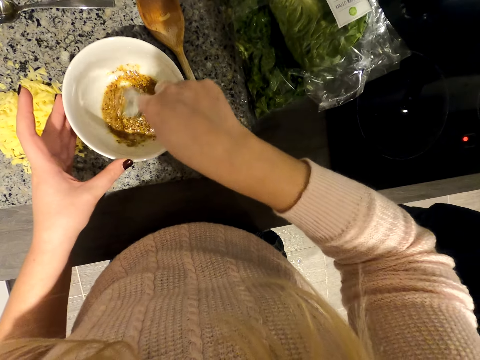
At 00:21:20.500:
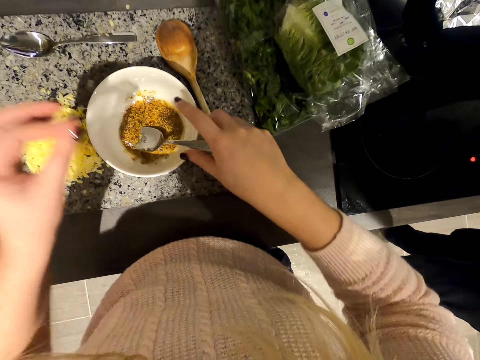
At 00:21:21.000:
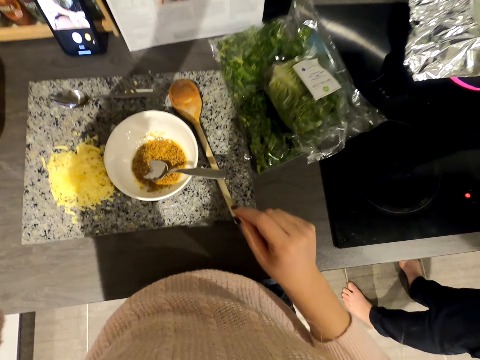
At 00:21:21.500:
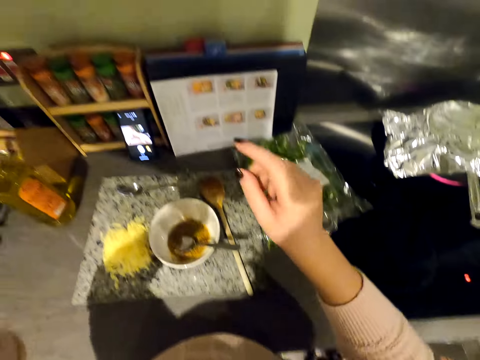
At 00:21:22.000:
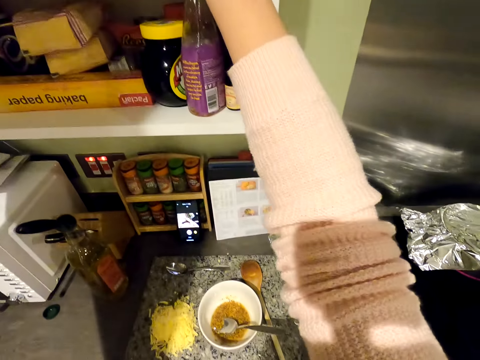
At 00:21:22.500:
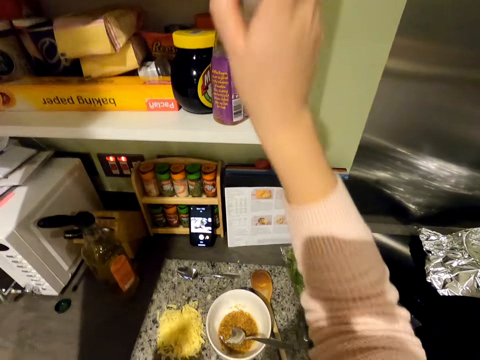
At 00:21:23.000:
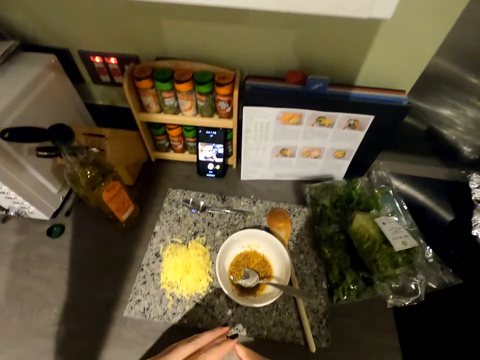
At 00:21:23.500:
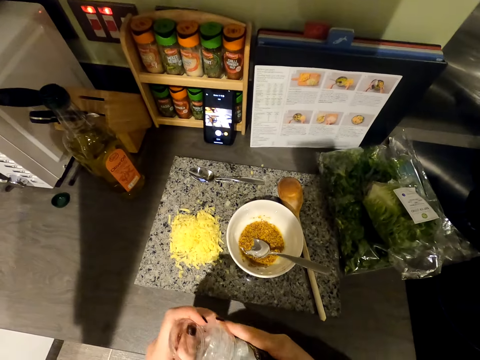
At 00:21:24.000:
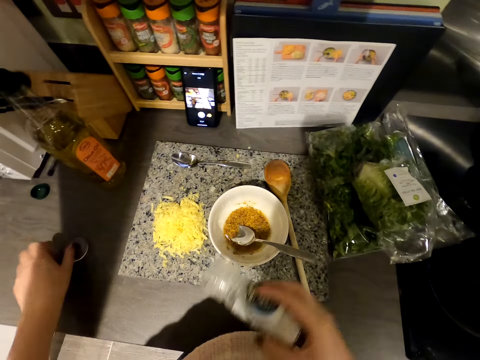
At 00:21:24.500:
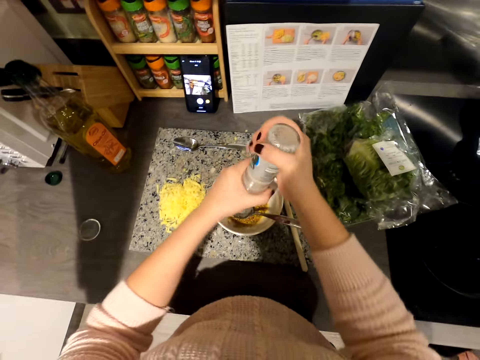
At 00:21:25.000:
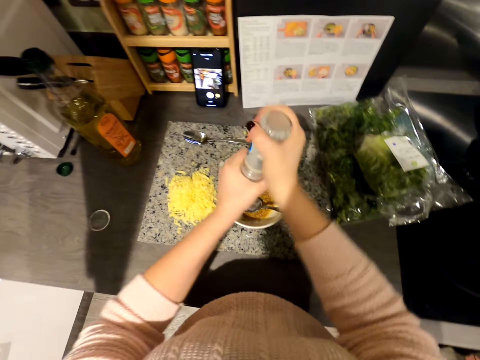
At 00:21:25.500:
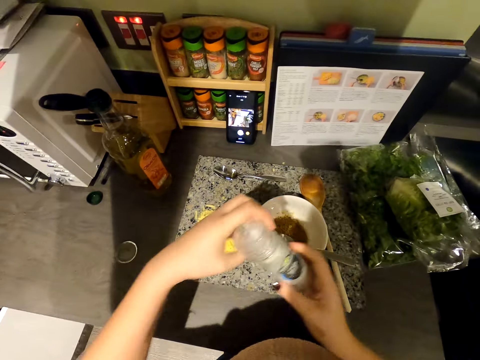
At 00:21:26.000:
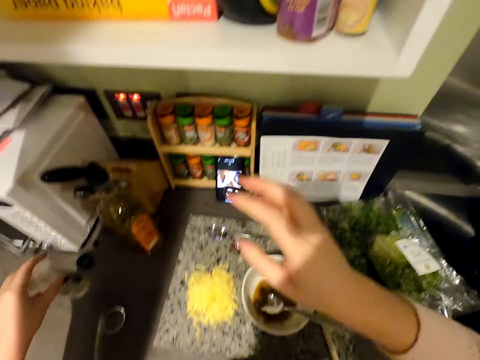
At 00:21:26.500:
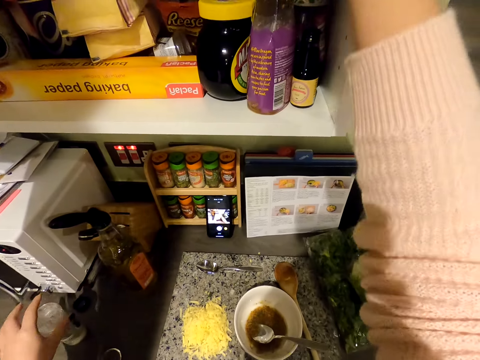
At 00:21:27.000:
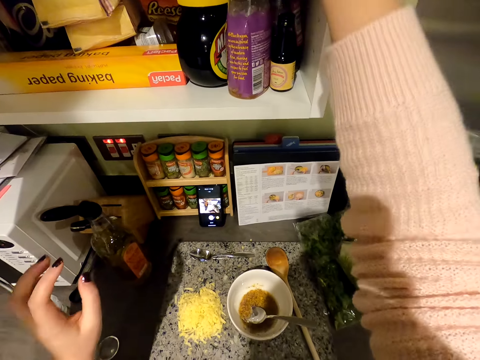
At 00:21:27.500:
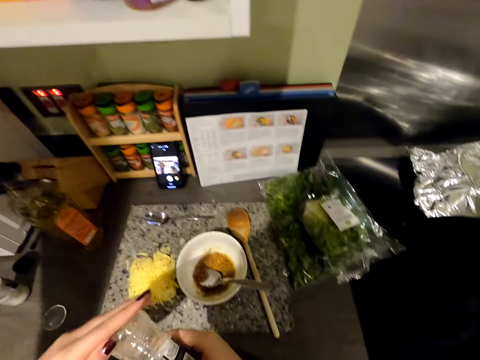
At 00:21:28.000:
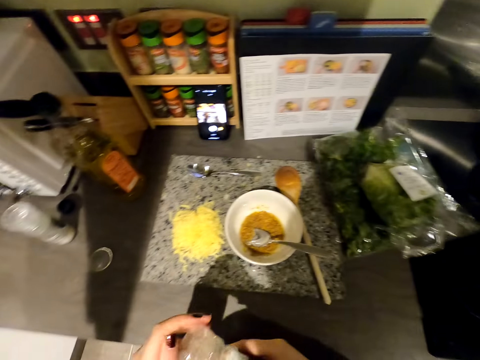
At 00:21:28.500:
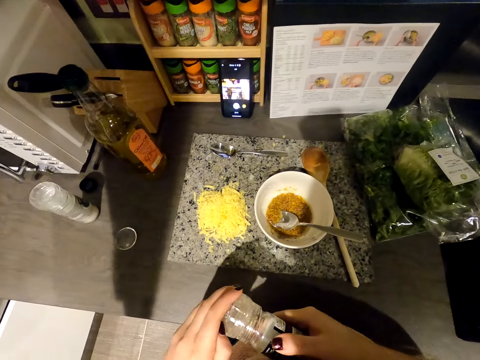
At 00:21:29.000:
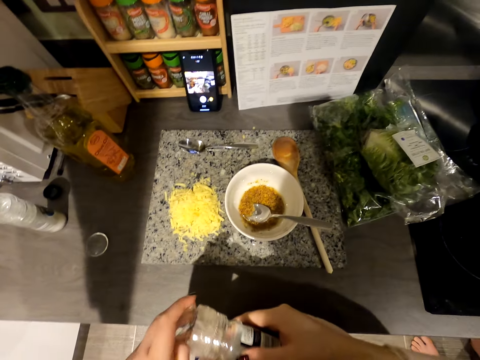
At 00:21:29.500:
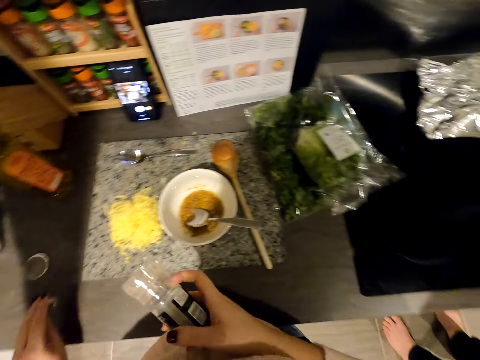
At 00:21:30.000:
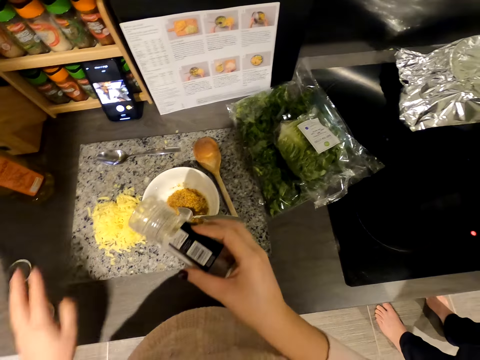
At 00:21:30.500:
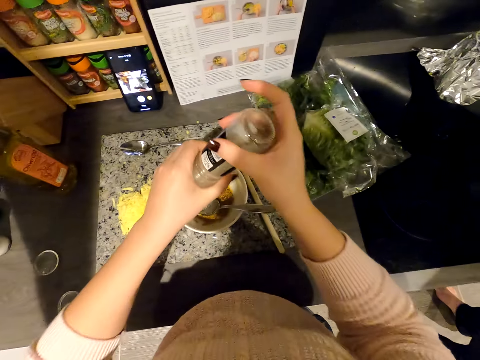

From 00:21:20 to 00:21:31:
The camera wearer picks up a container from the cabinet. They open the storage container, put the lid down, and add salt in the mixture in a bowl. They put the container on the slab. They pick up the storage container. They open another container from the cabinet. They open the container.
